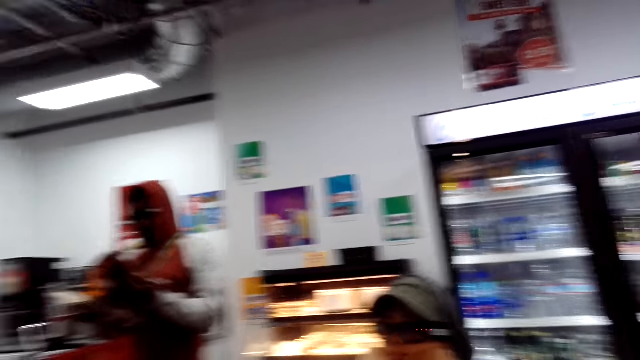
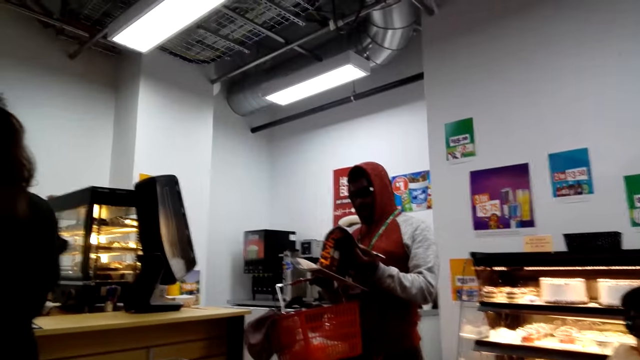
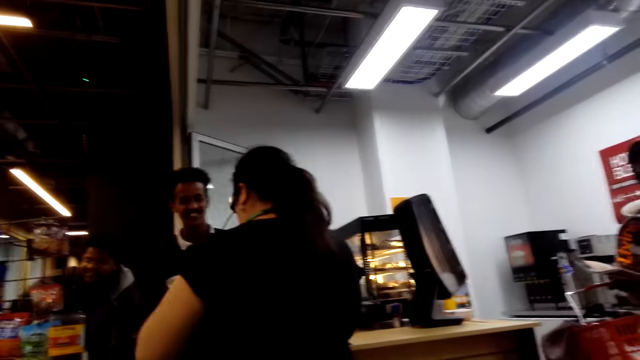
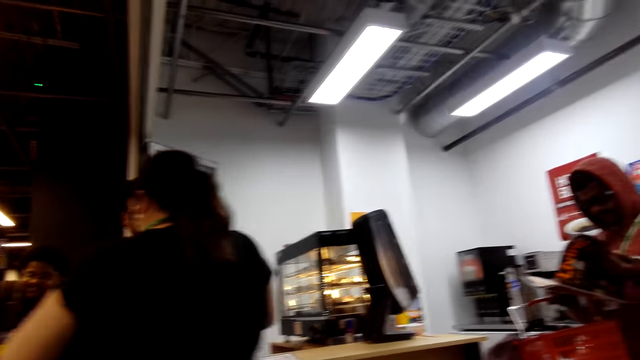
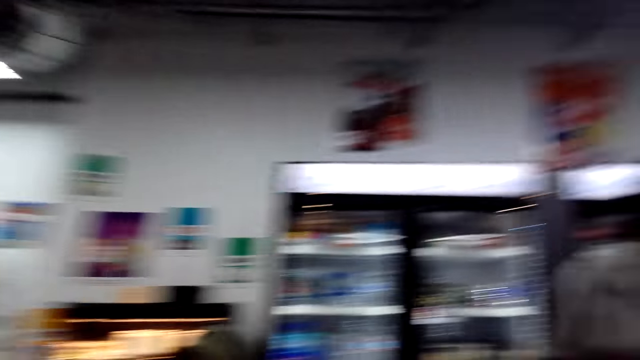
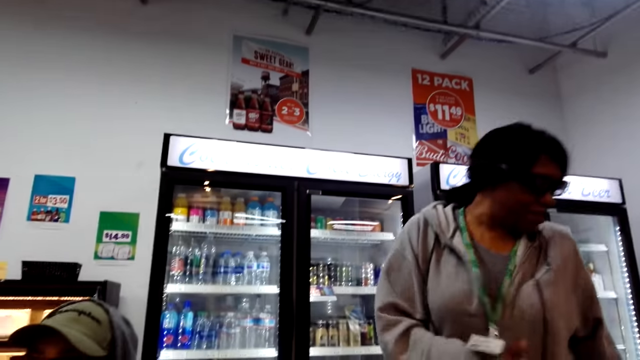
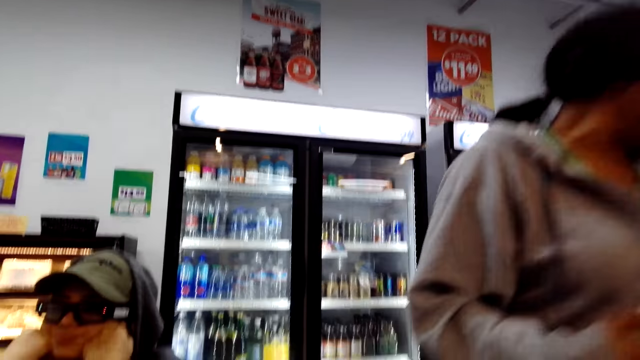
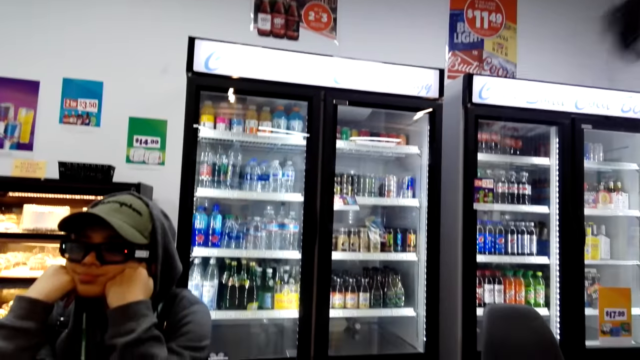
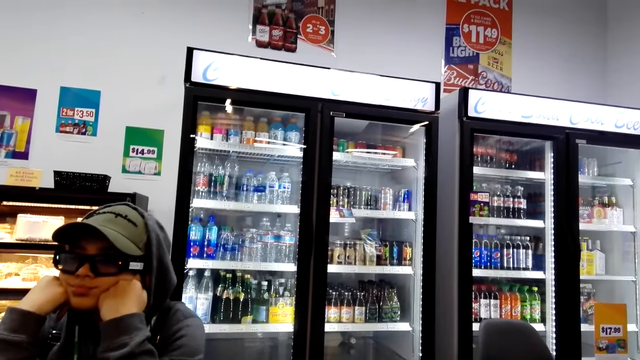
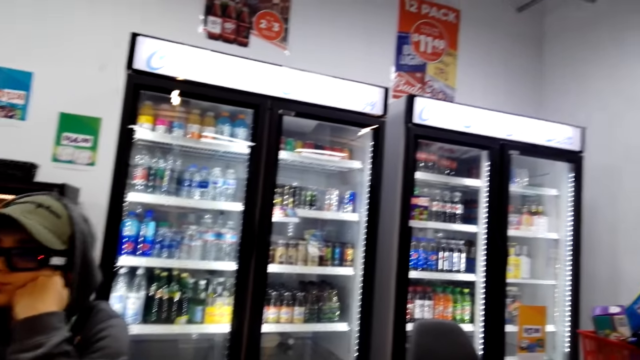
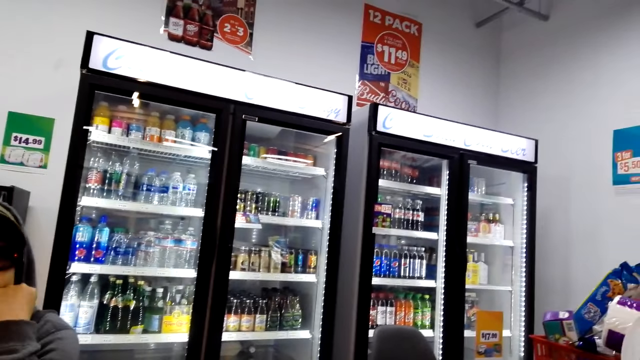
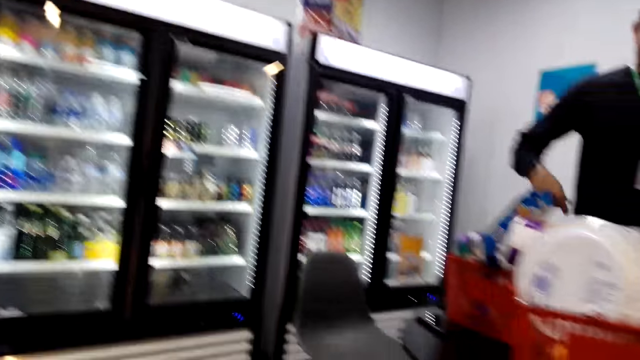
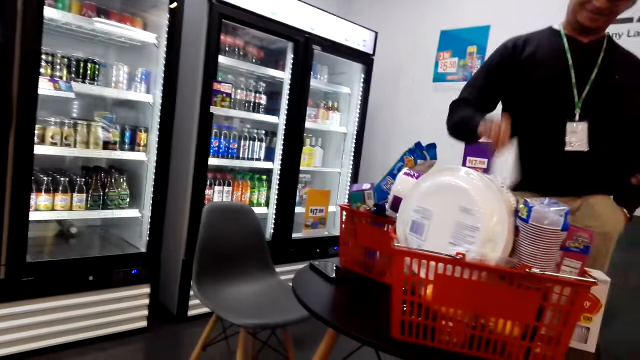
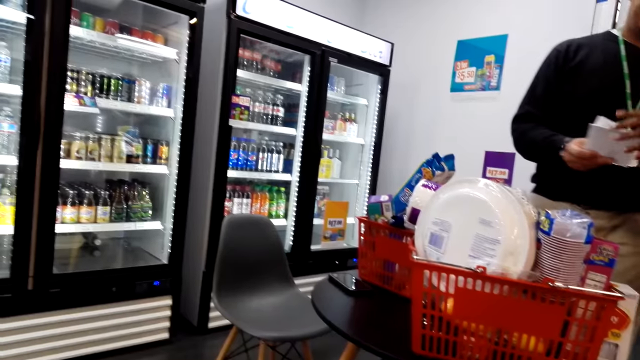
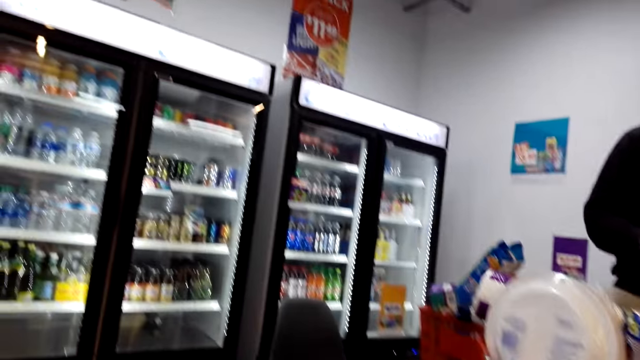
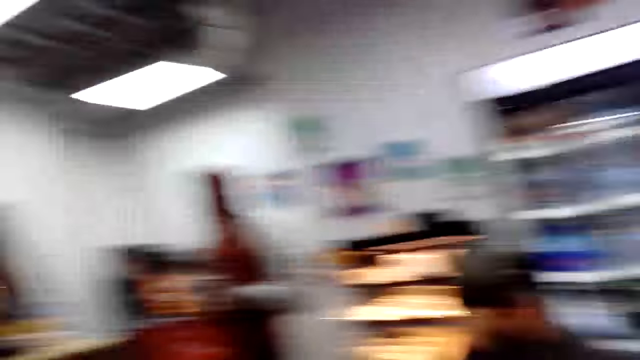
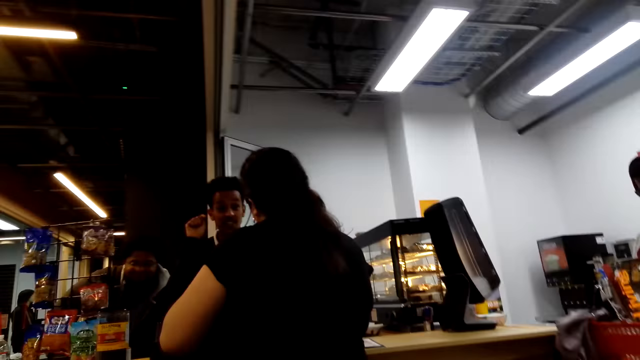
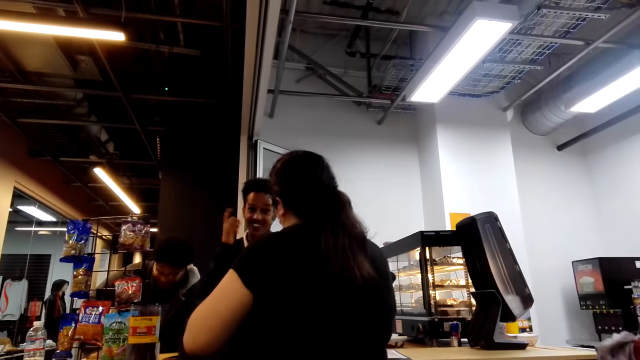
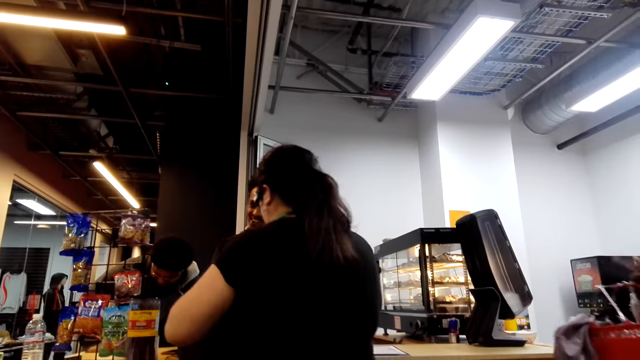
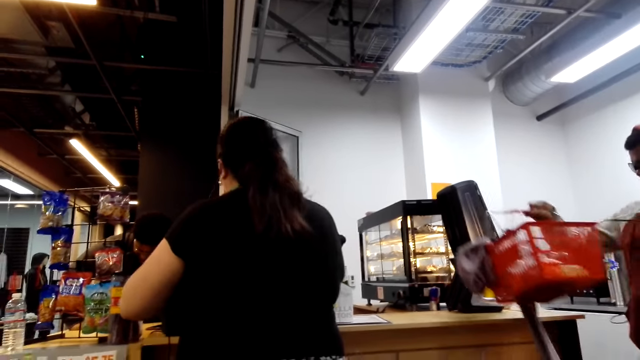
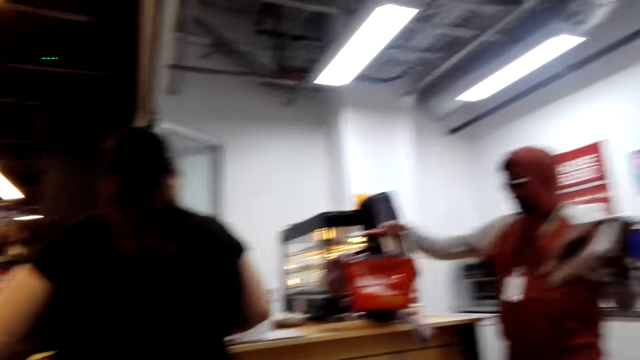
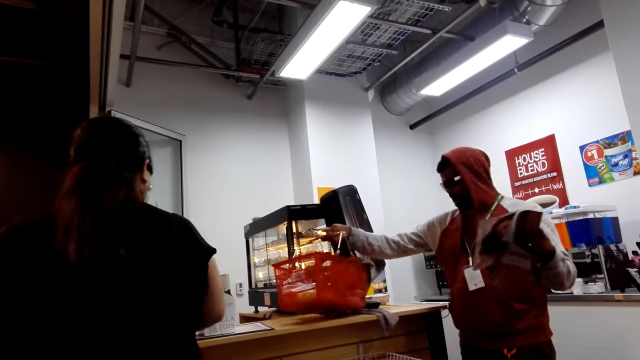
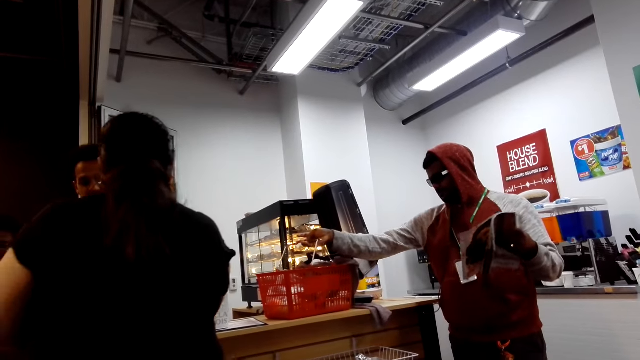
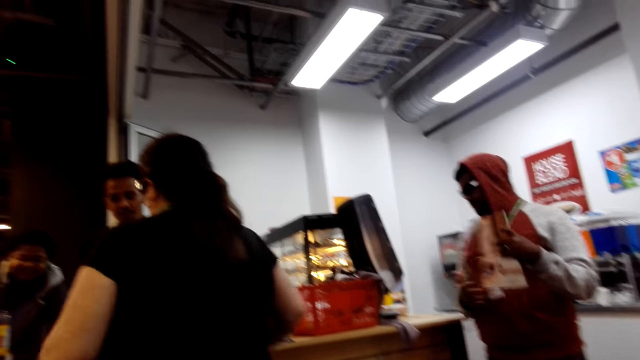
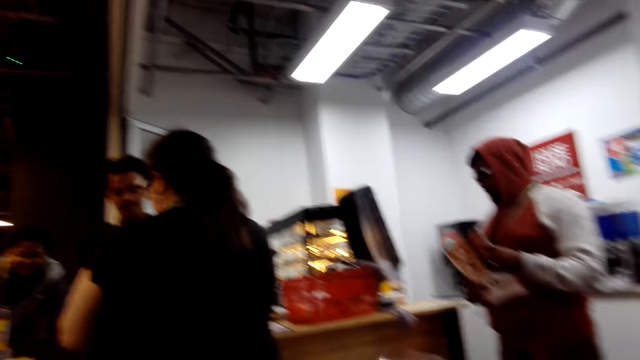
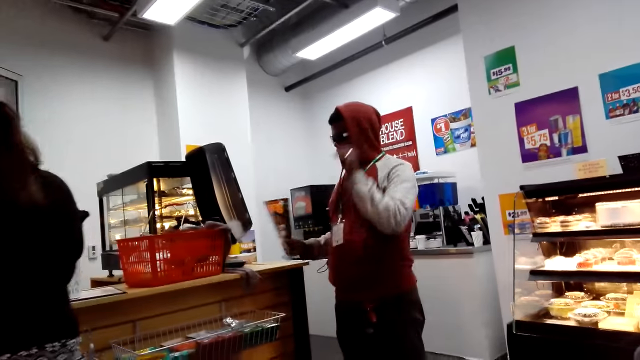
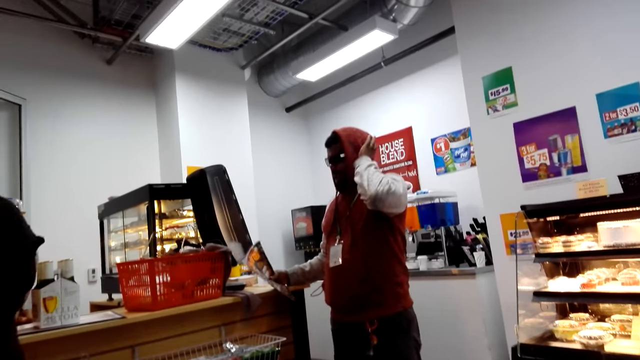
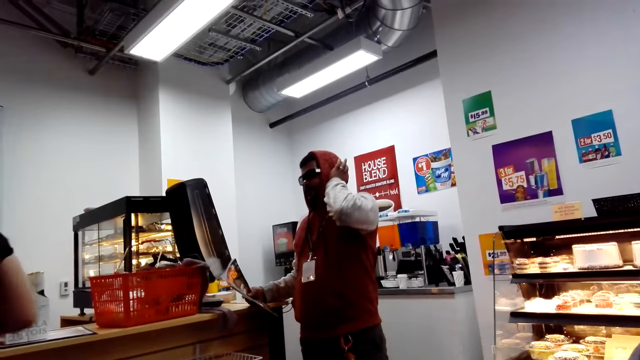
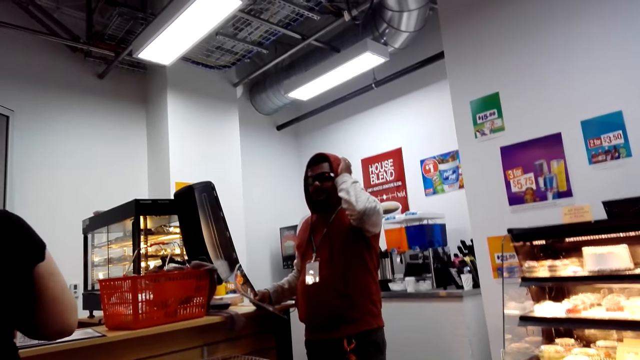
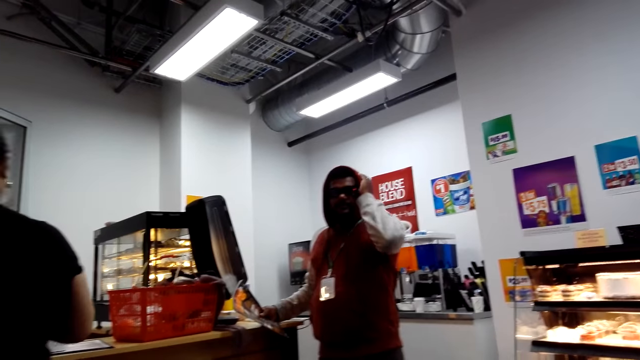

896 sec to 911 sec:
A man puts the shopping basket down.

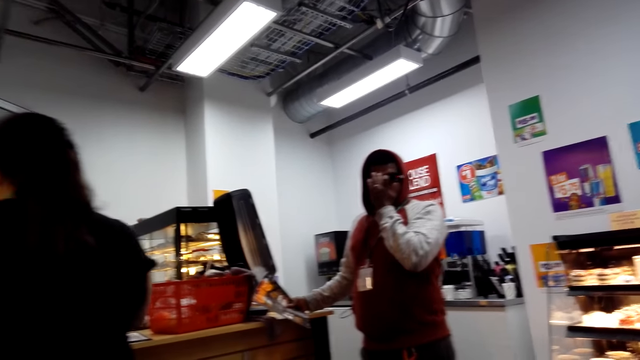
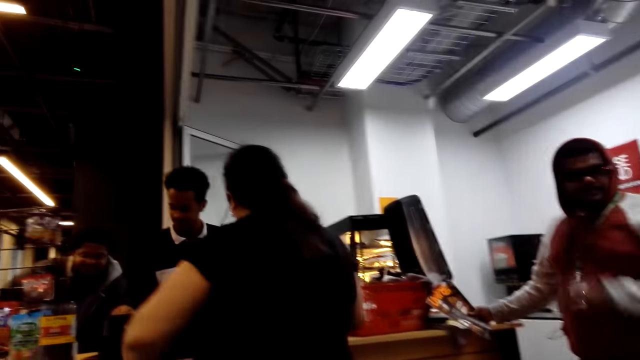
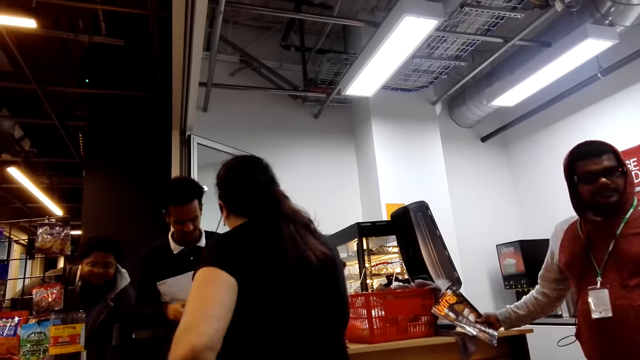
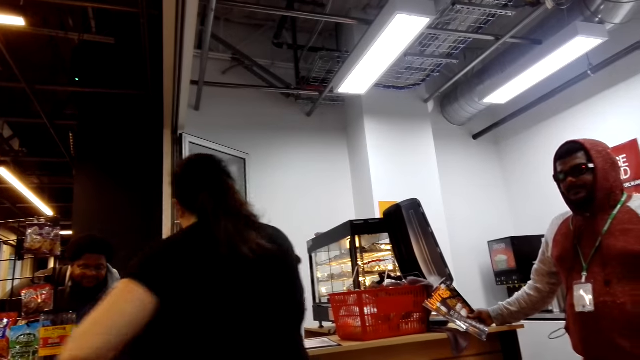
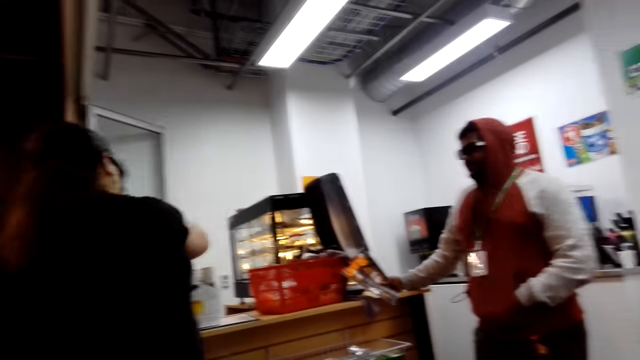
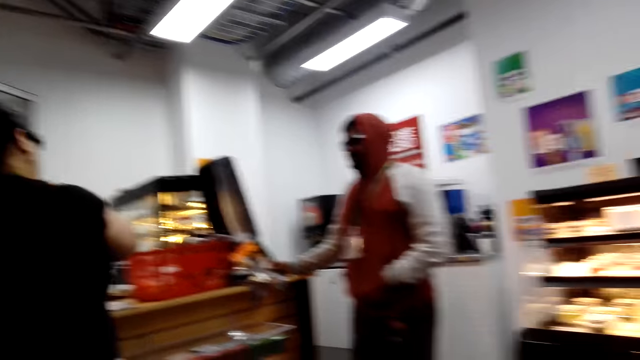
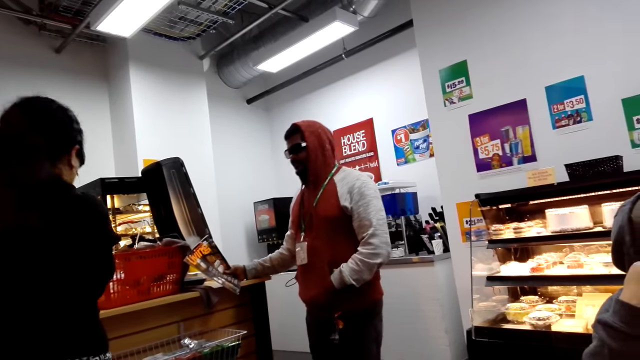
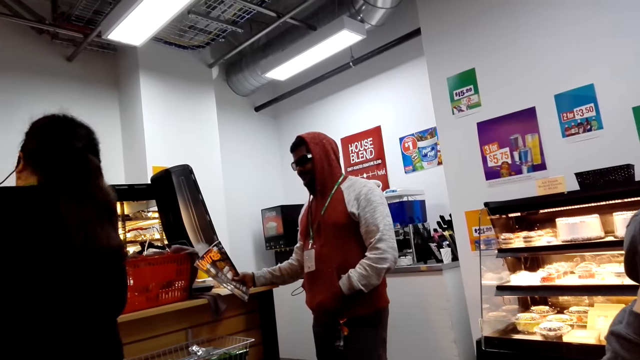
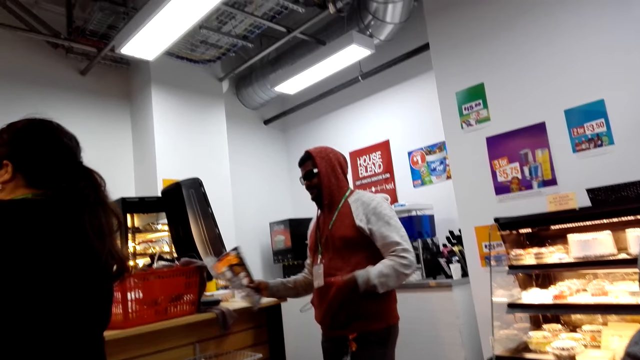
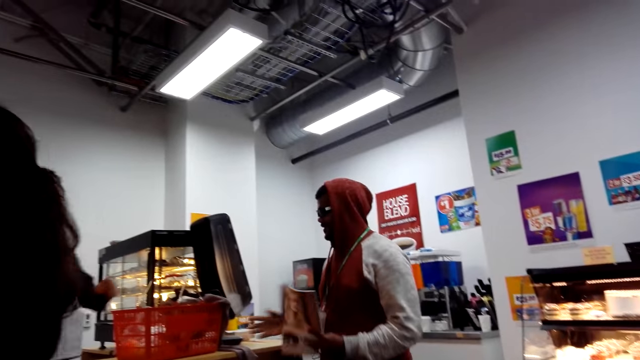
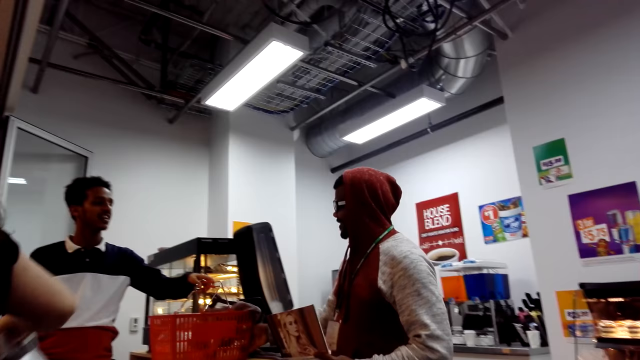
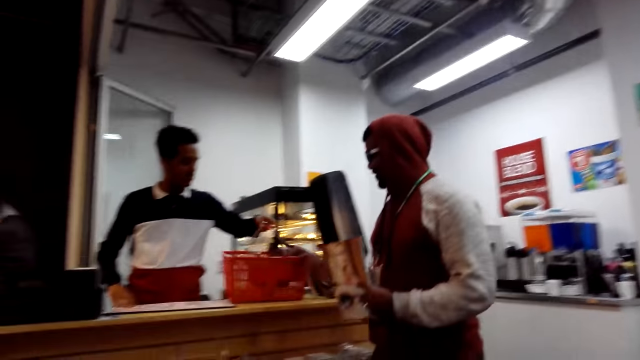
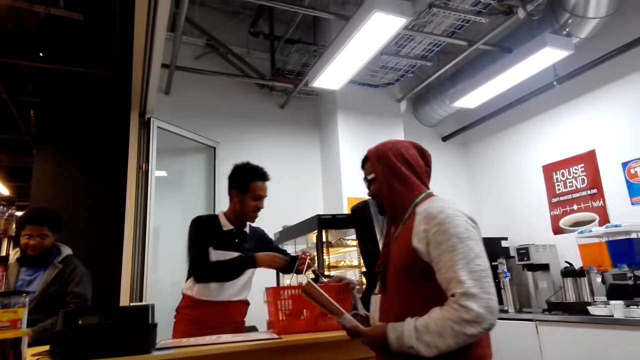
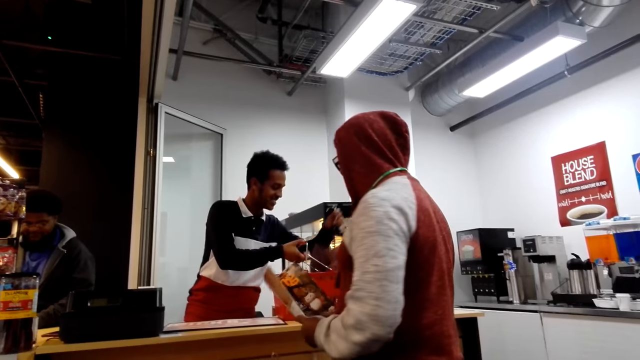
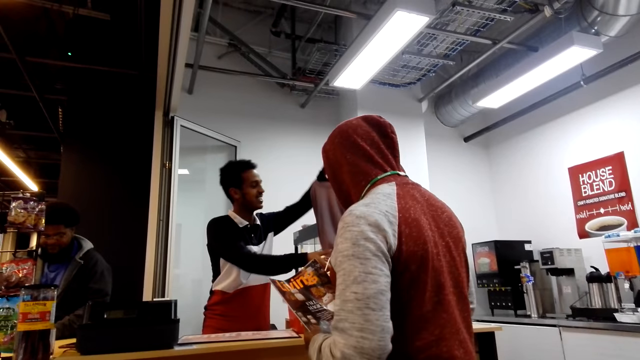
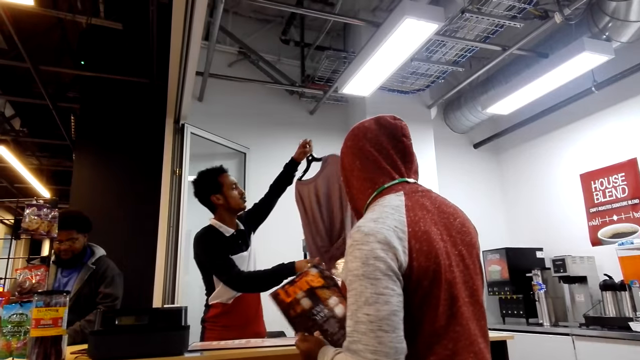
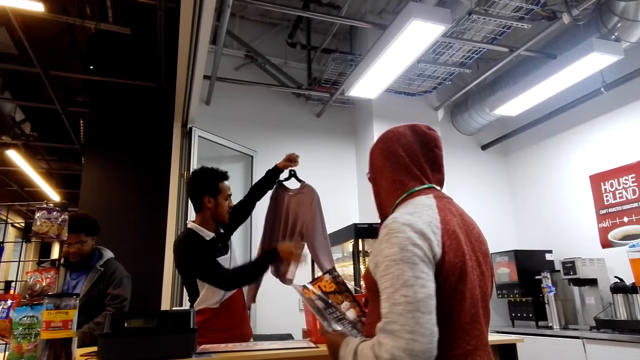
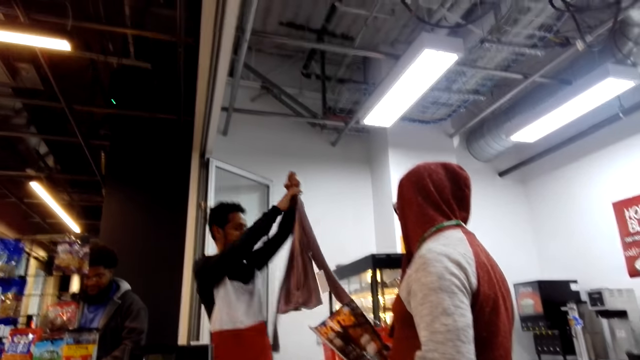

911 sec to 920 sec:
A man picks up a shopping basket and picks up a cloth.
